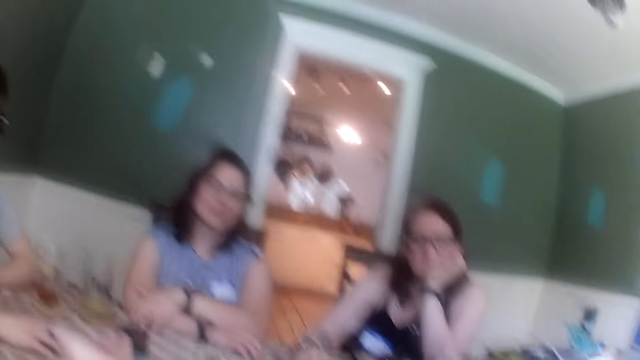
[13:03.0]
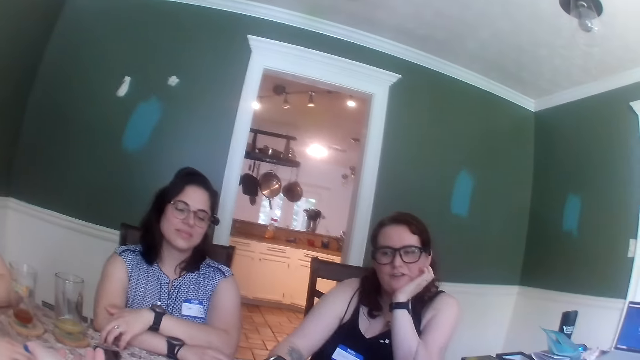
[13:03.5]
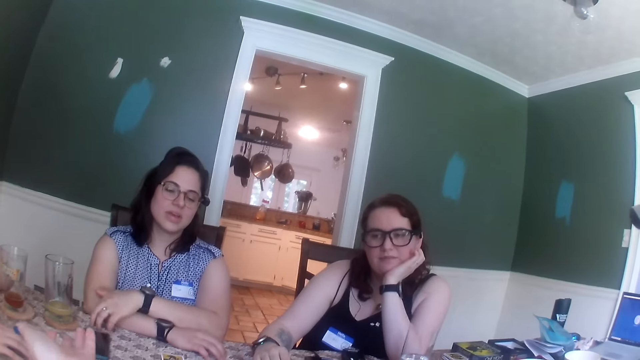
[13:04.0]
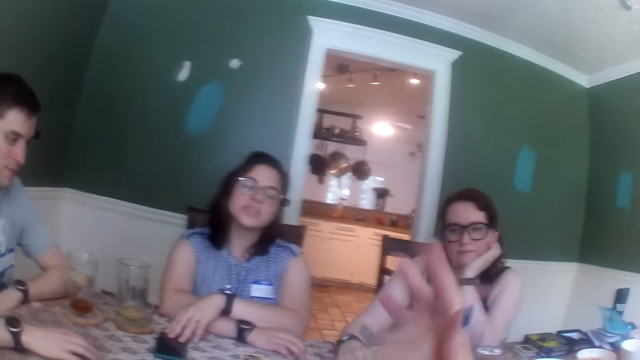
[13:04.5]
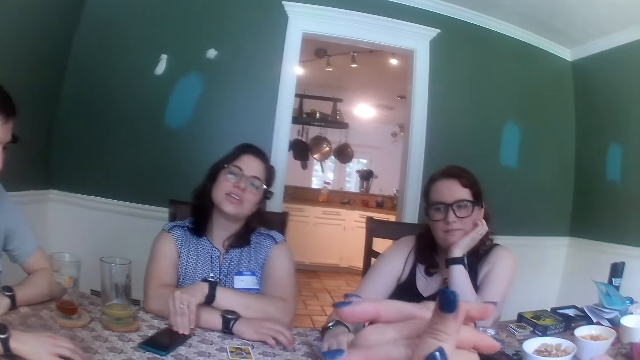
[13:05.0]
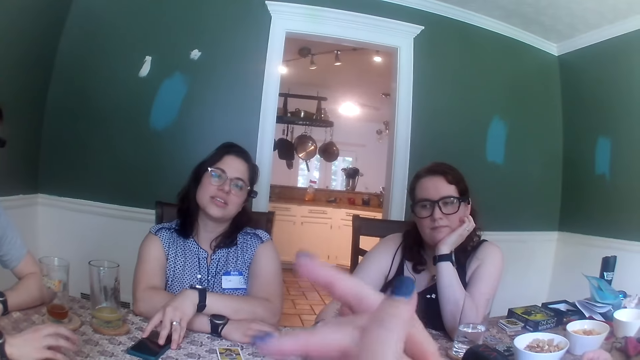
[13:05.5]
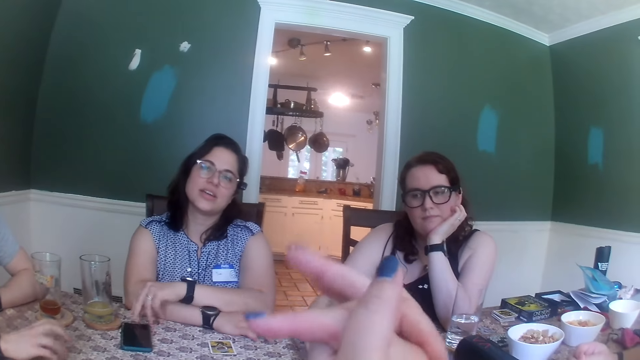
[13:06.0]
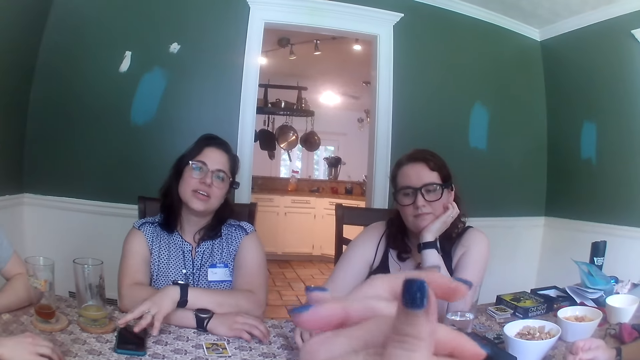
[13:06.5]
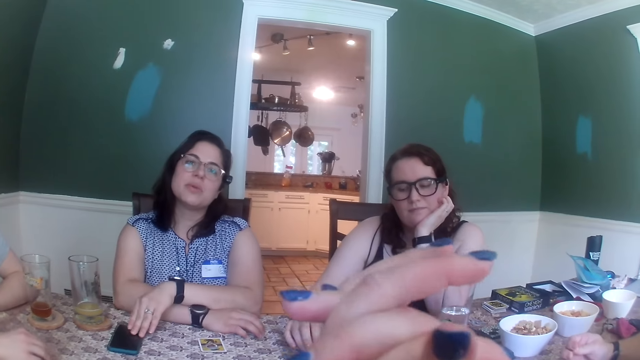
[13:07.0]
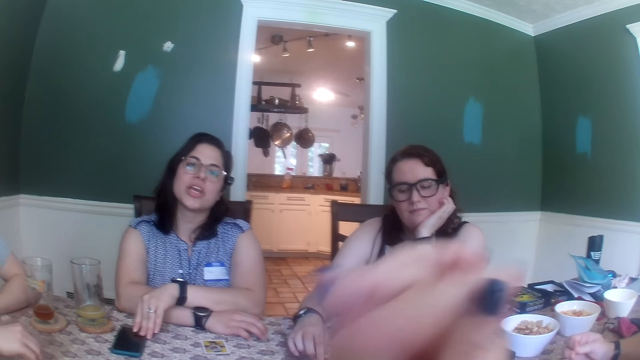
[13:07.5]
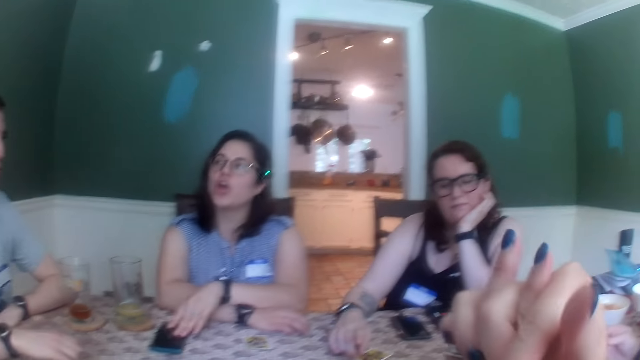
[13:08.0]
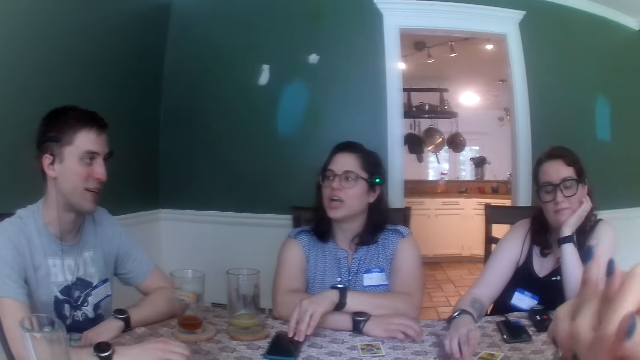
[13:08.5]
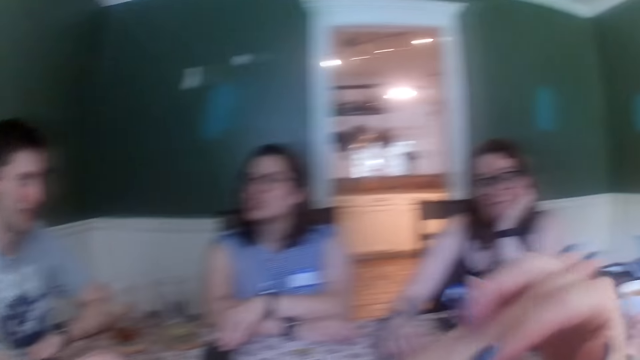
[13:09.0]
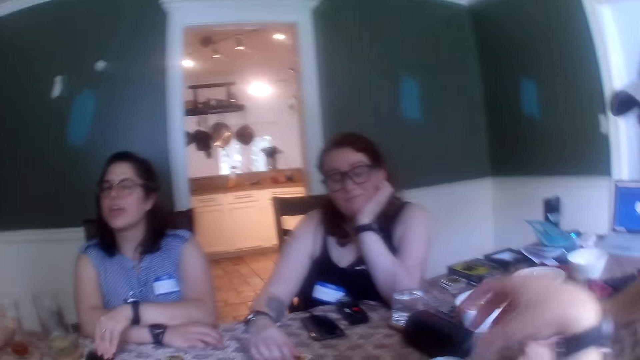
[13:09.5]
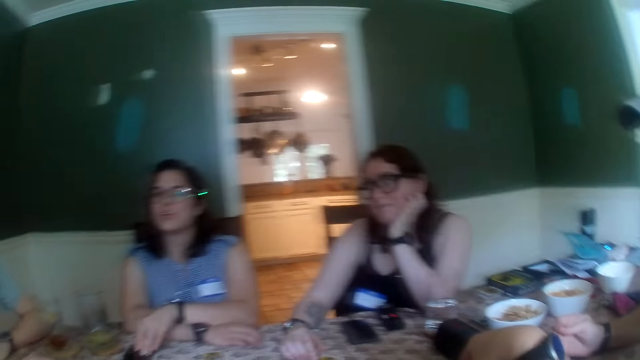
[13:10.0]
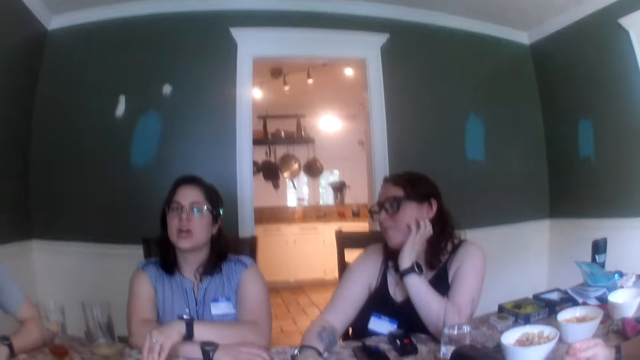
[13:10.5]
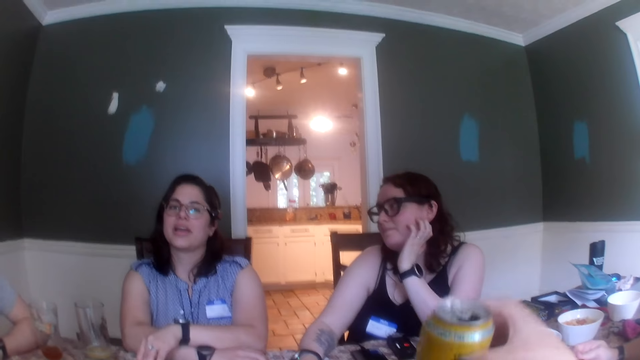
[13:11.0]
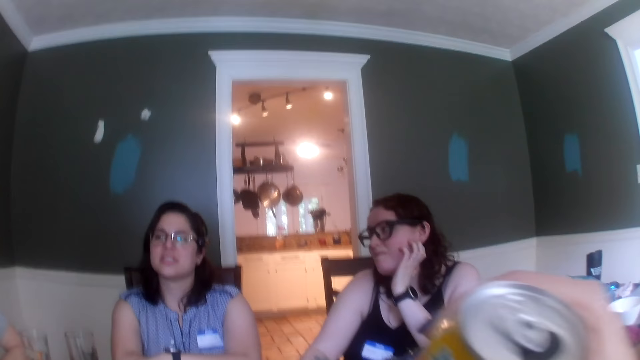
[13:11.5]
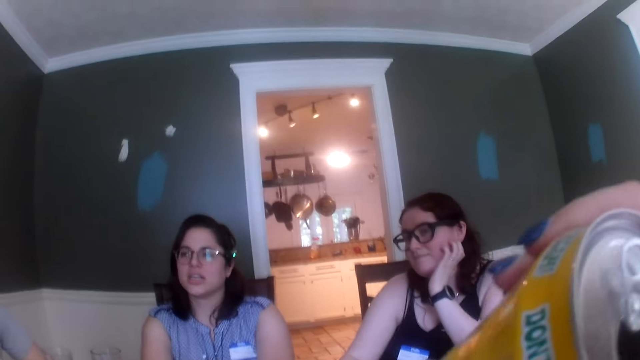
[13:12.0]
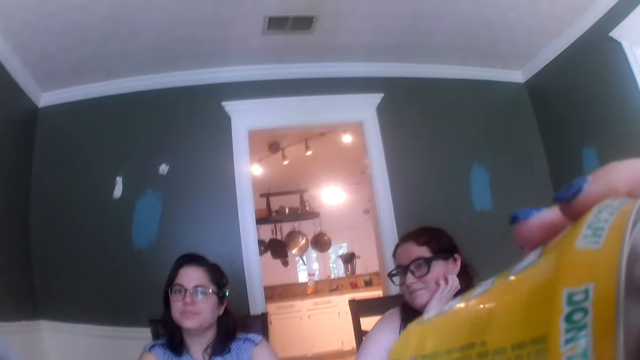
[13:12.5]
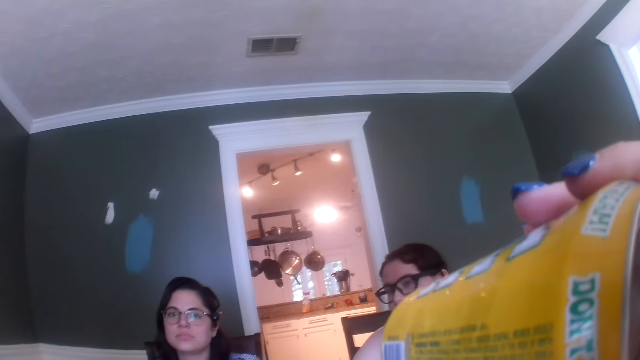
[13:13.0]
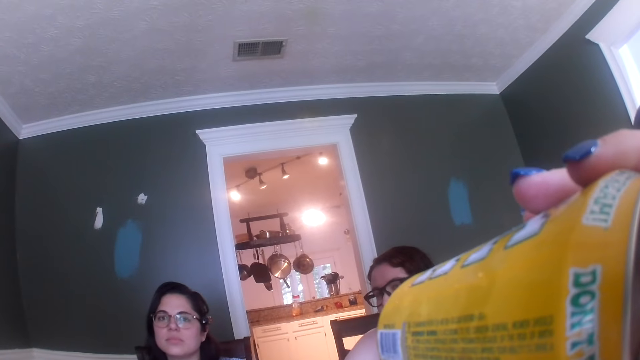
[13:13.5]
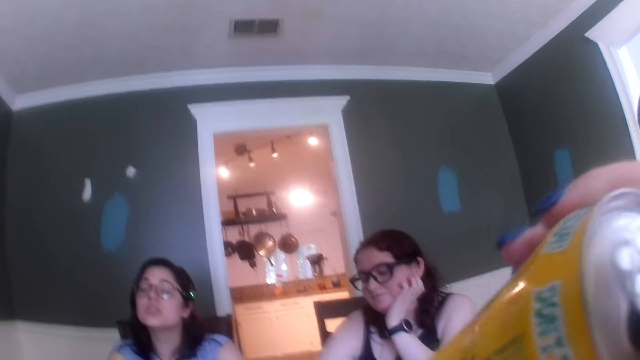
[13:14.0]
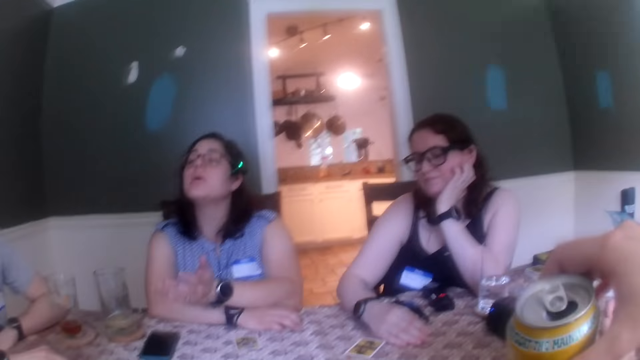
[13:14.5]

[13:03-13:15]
A woman moves the phone on the table with her left hand. Another woman speaks. The camera wearer stretches her fingers. The other woman speaks. A man speaks. The camera wearer picks up the can of malt on the table with her right hand. She drops her hand. She drinks from the can of malt in her right hand.

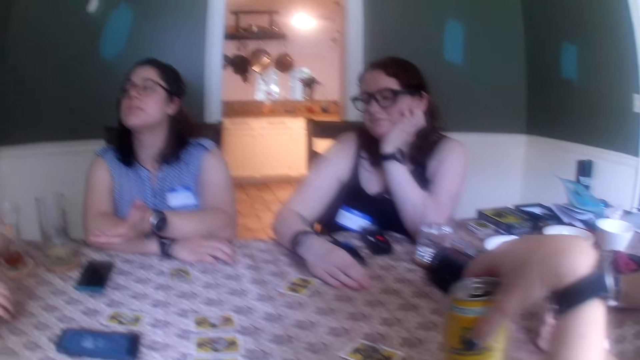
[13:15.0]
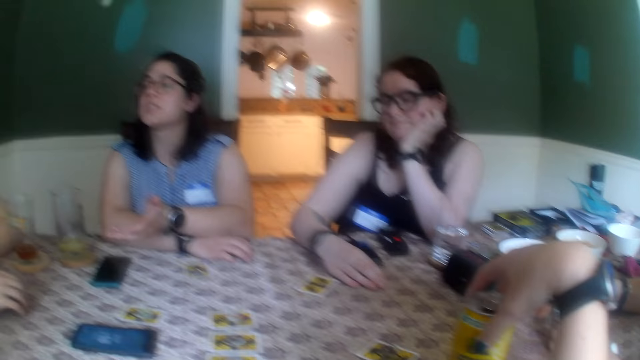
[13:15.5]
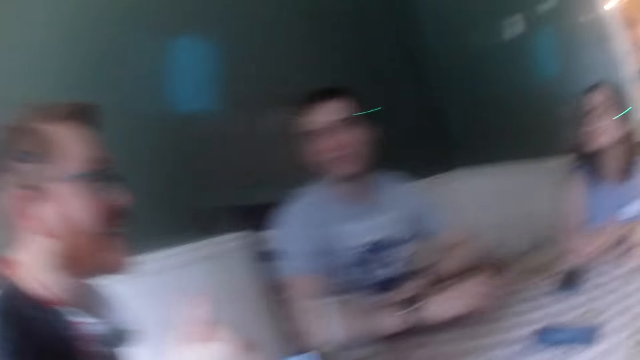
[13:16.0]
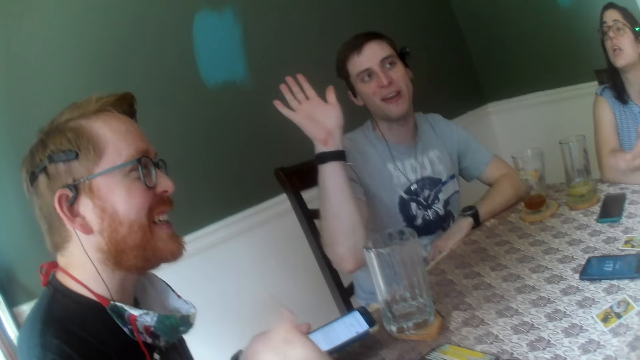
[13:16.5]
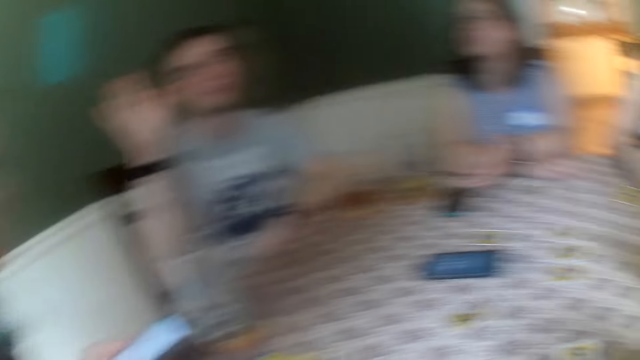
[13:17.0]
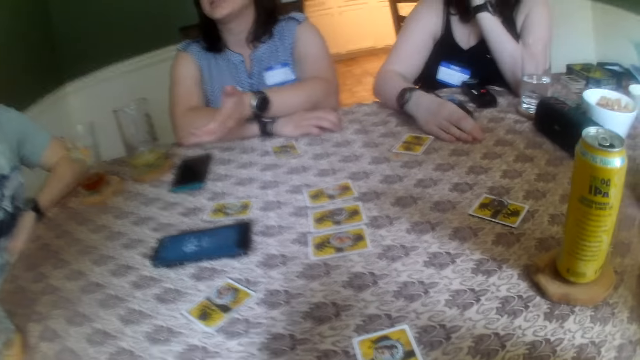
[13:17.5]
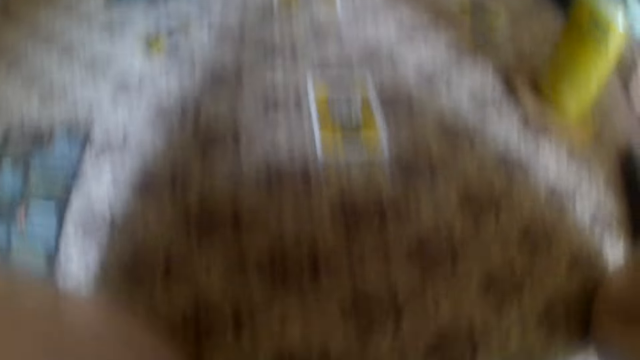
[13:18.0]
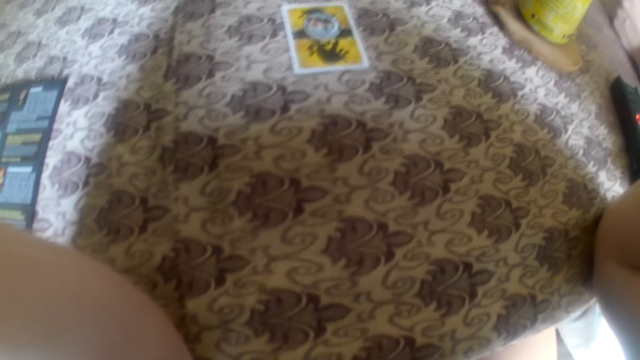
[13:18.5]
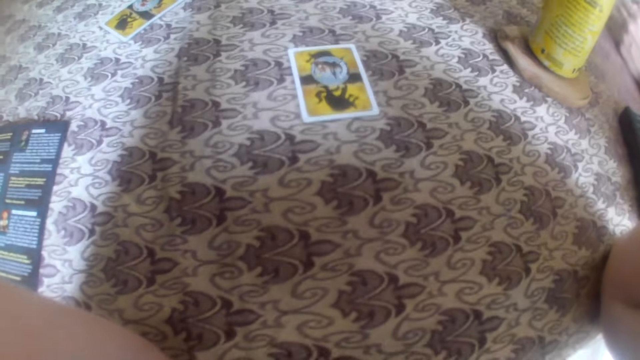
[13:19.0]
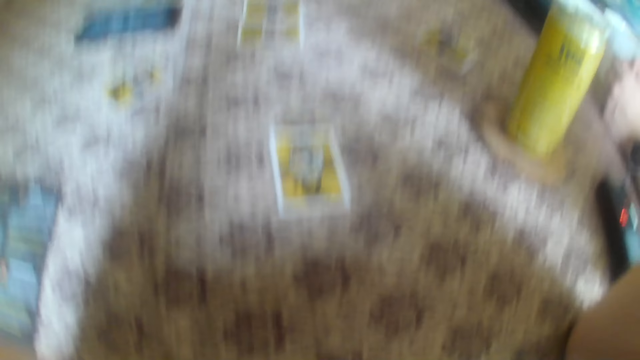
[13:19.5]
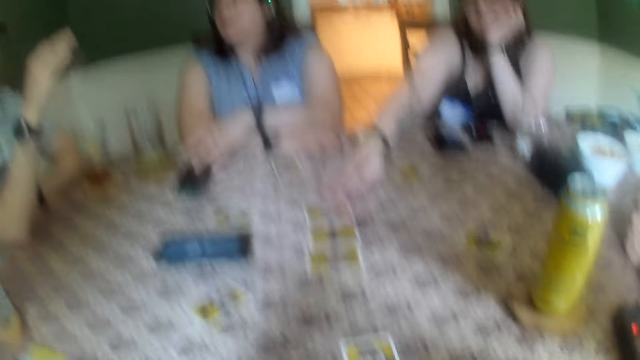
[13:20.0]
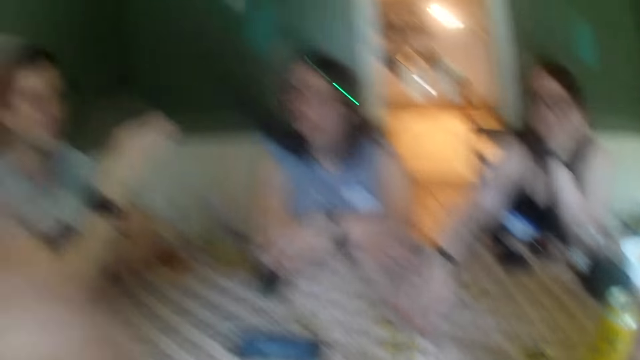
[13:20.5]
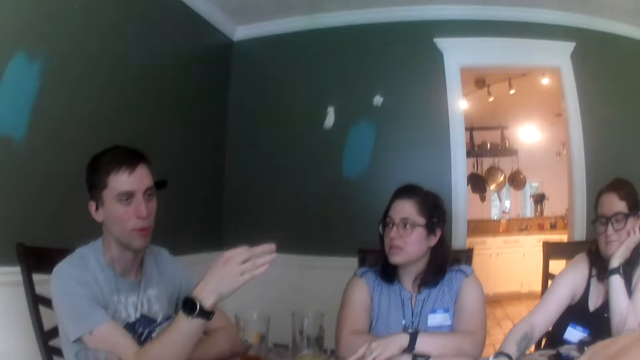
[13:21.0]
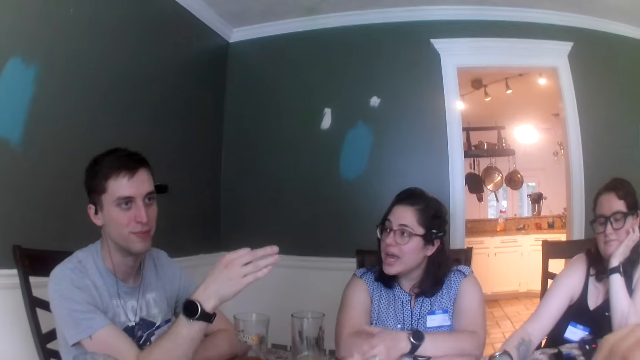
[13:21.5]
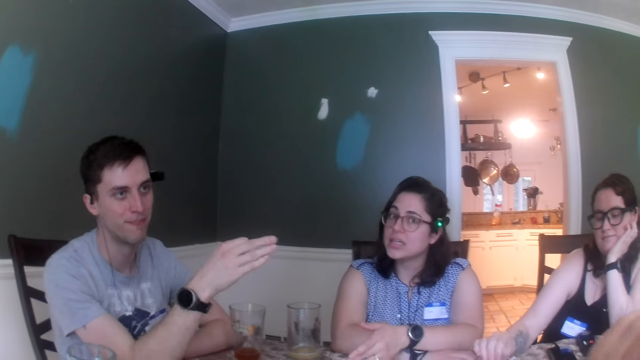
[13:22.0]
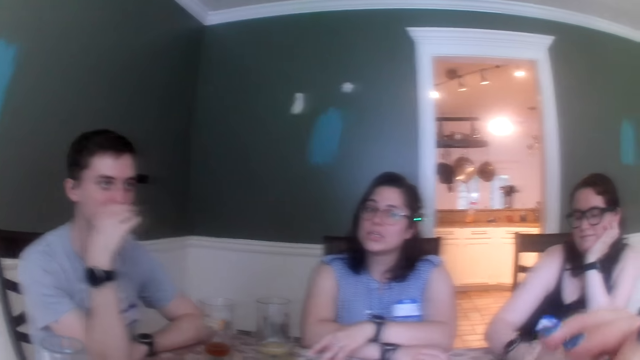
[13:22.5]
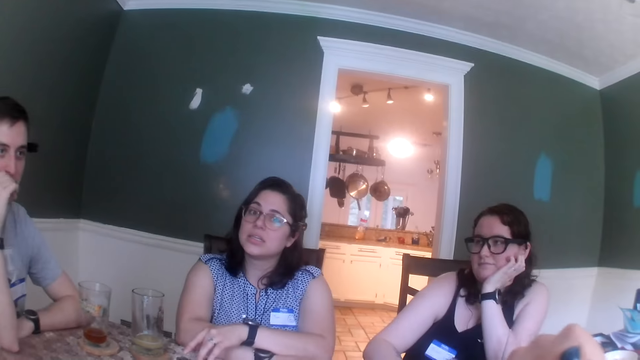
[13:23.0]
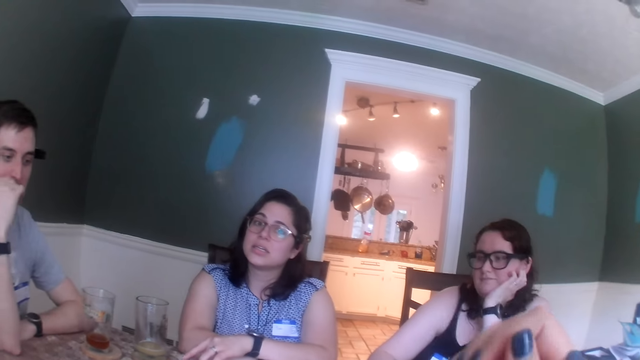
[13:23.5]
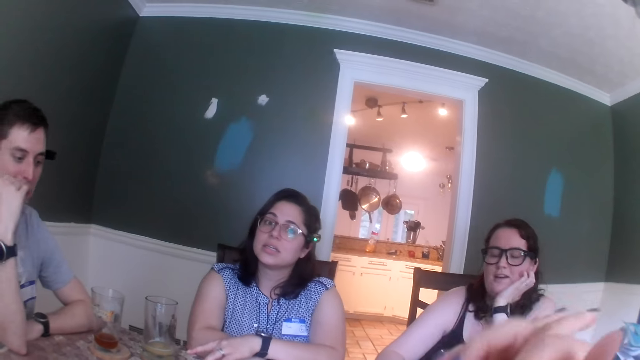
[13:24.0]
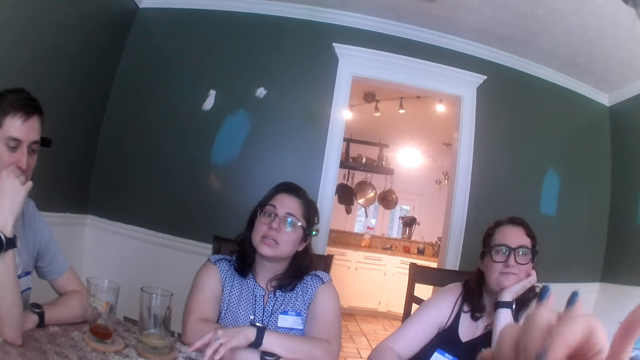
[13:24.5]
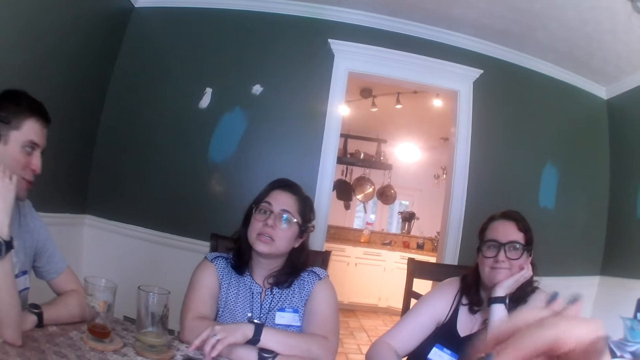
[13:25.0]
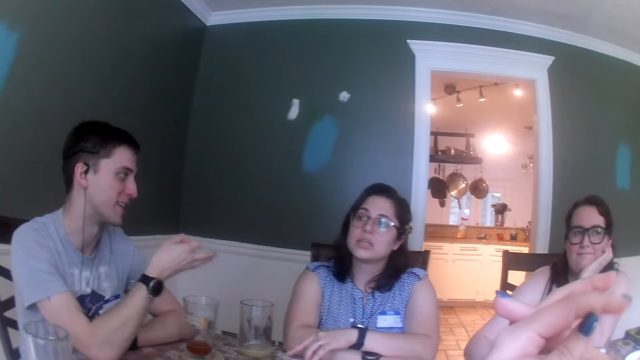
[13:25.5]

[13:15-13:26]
The camera wearer drops the can of malt in her right hand on the table. A man raises his right hand. A woman moves a token on the table with her right hand. Another woman touches a card. The man speaks. The camera wearer stretches her hands.
